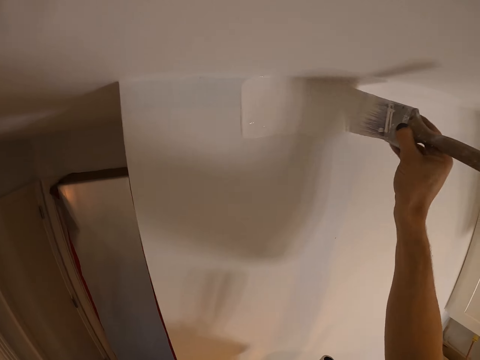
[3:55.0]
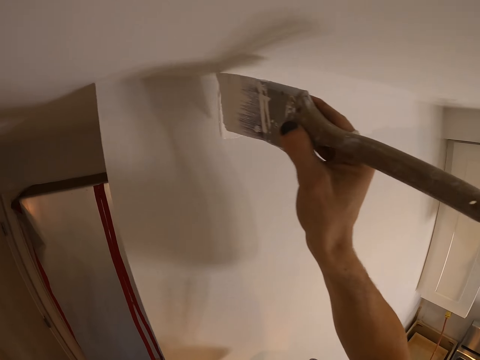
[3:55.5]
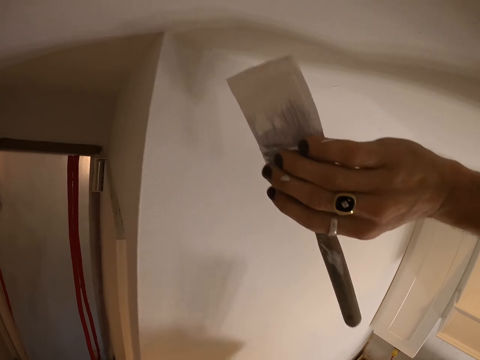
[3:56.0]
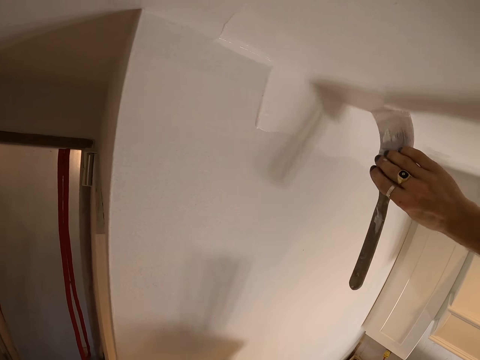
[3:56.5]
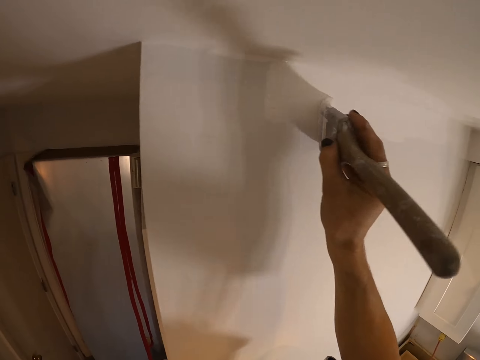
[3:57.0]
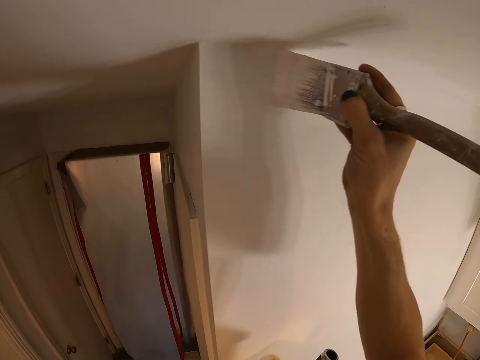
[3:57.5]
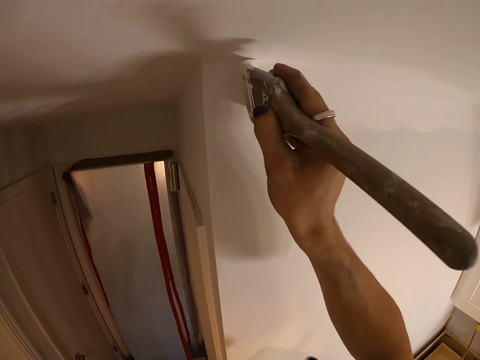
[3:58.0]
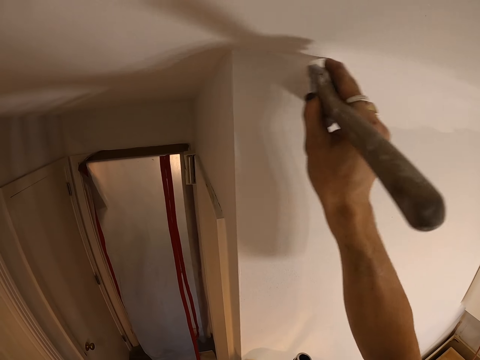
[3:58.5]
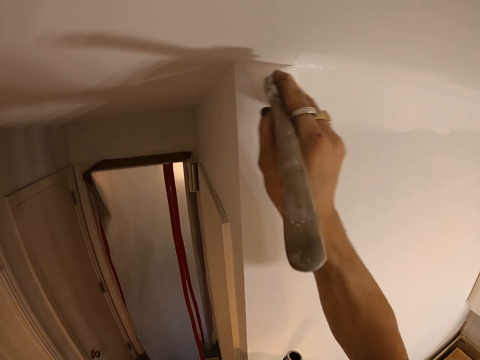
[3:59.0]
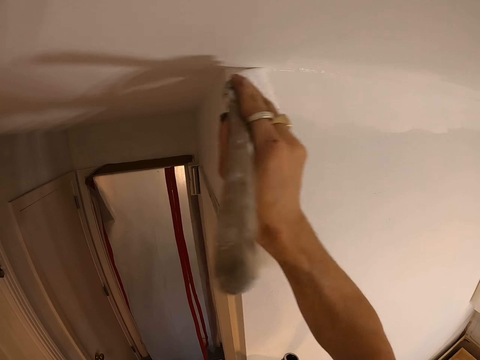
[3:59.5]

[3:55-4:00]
The camera wearer paints the wall.

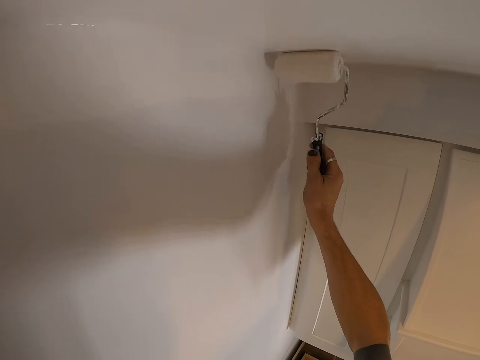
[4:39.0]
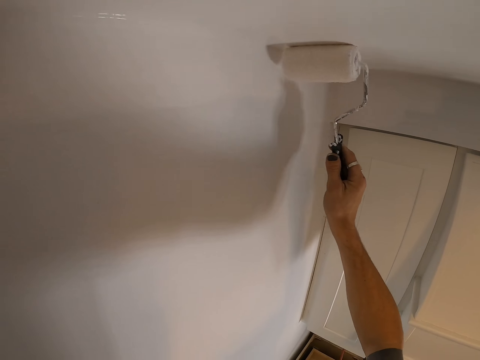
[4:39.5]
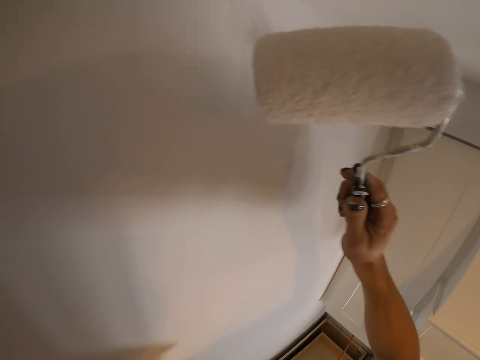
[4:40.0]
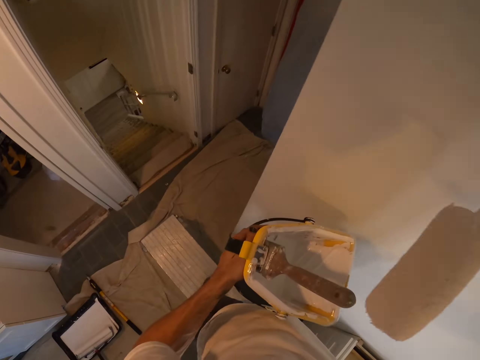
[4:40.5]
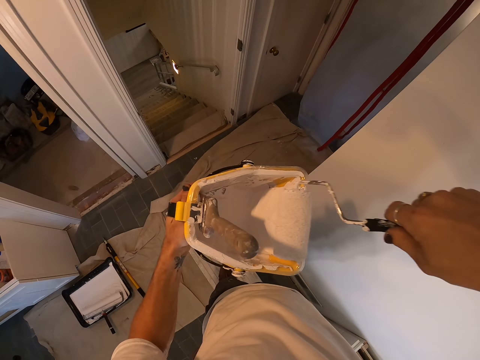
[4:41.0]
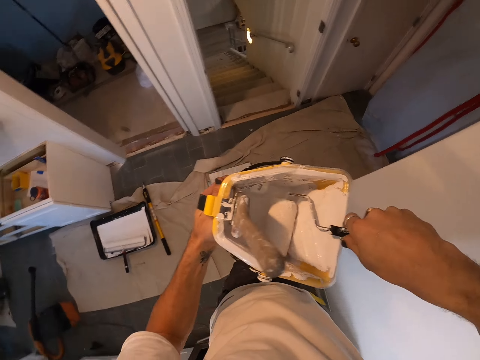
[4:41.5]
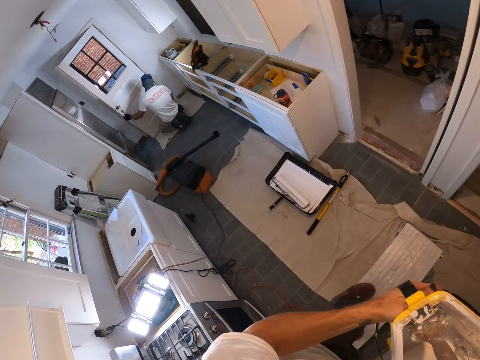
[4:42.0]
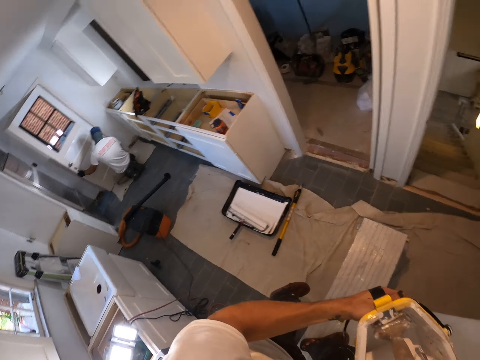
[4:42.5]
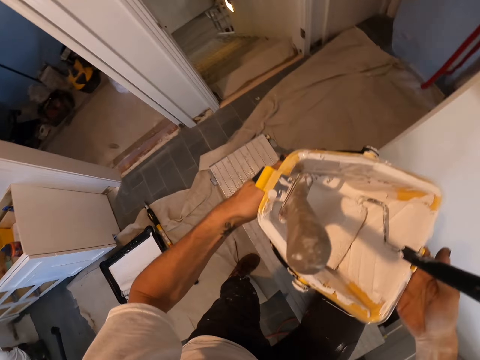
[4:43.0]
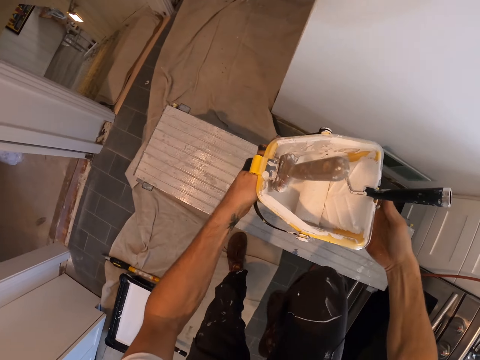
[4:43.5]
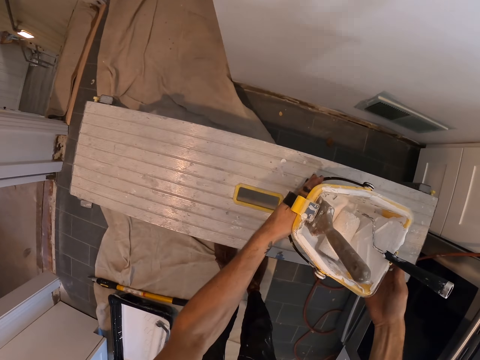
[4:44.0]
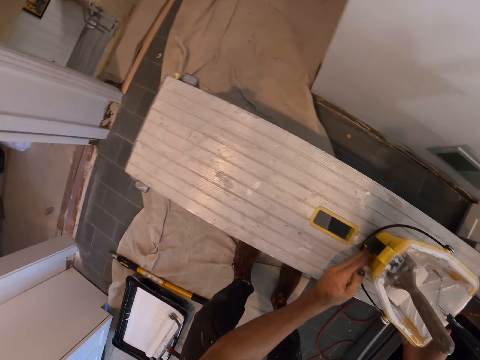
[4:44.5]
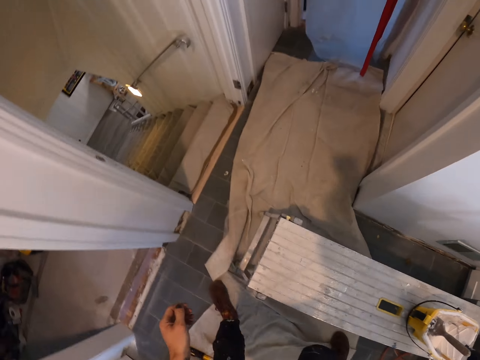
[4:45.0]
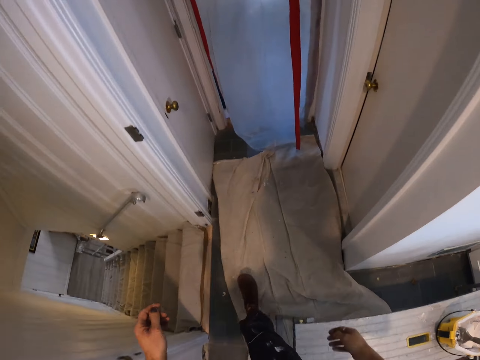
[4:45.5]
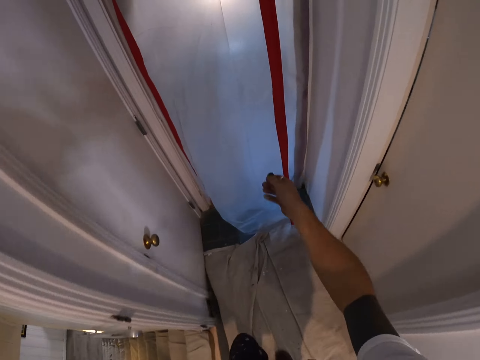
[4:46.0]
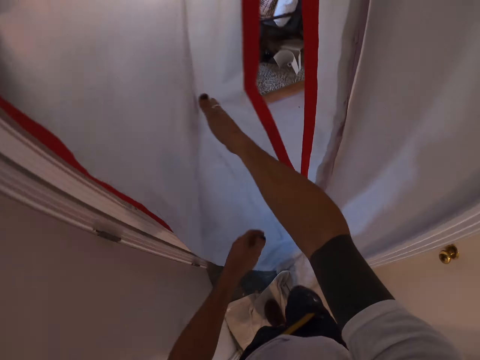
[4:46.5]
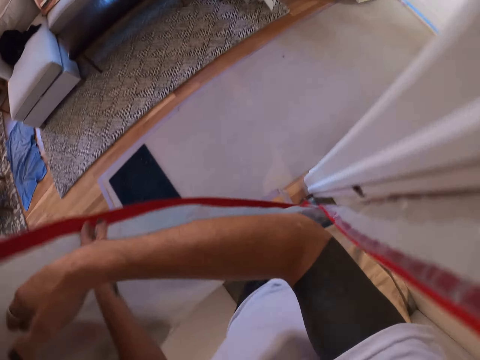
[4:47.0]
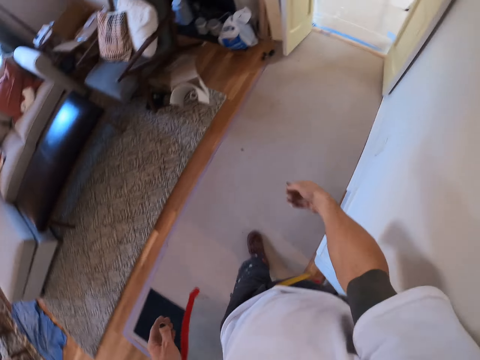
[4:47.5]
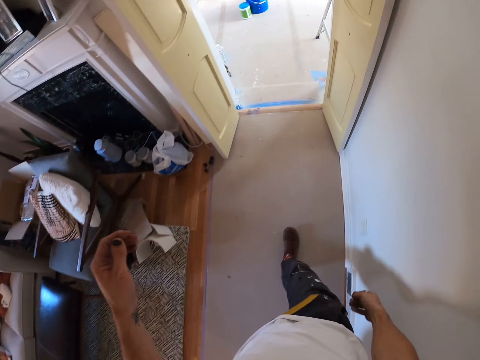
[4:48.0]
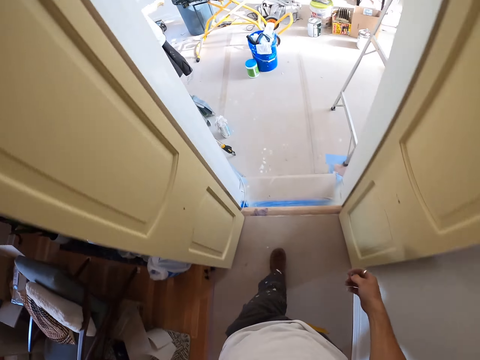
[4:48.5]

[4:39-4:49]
The camera wearer puts the paint roller in the paint bucket or roller tray. They step down from the bench. They place the roller tray on the bench. They walk around the house. They open the curtain.

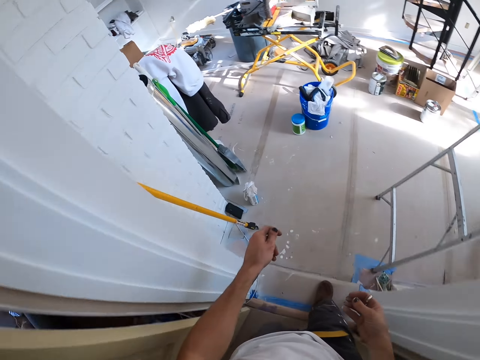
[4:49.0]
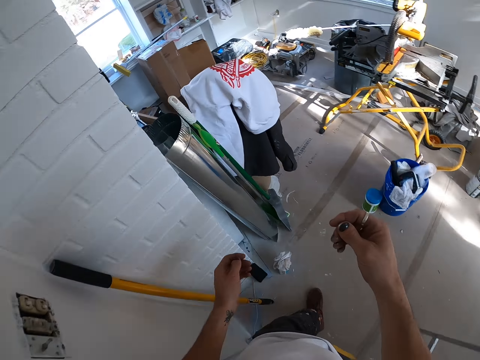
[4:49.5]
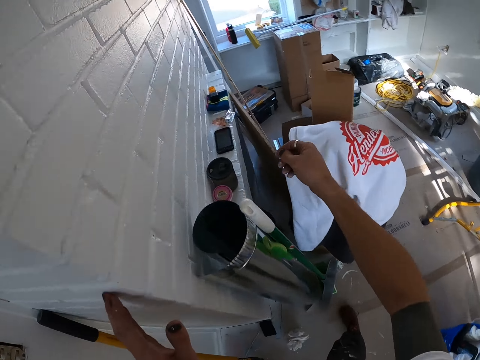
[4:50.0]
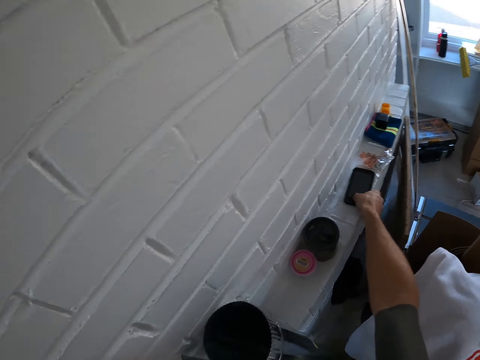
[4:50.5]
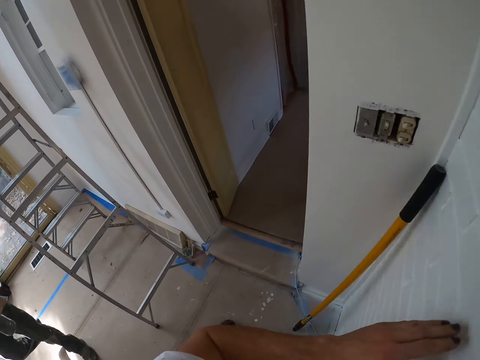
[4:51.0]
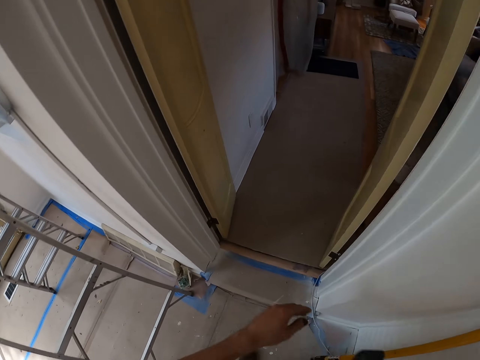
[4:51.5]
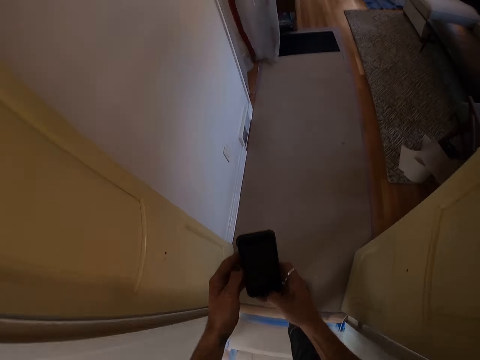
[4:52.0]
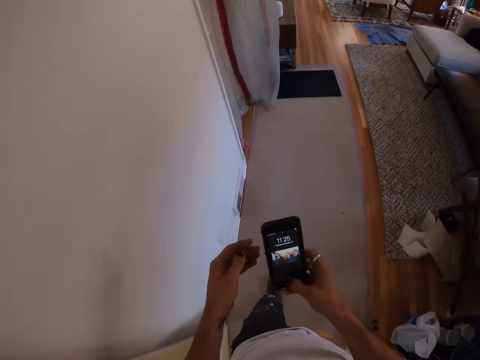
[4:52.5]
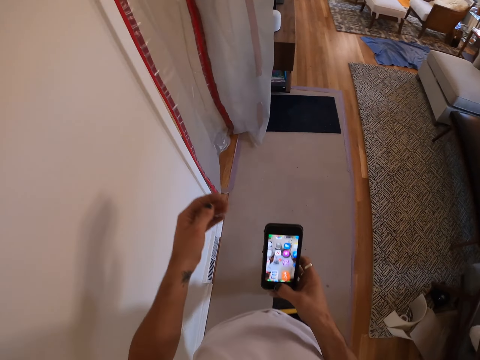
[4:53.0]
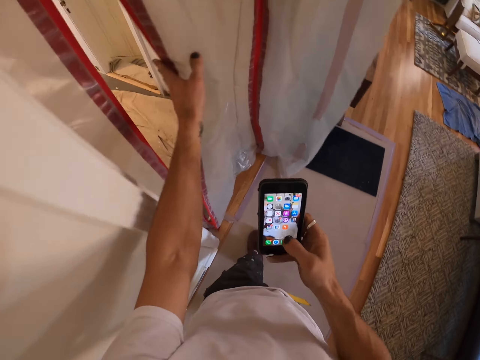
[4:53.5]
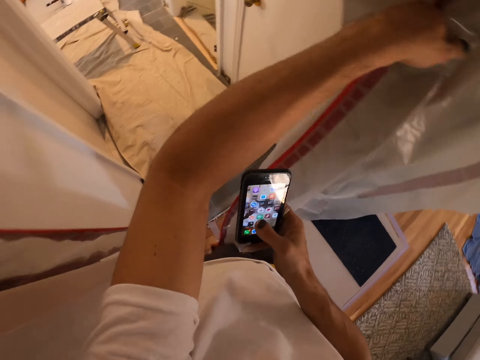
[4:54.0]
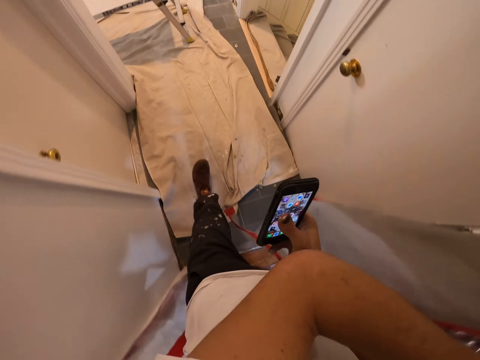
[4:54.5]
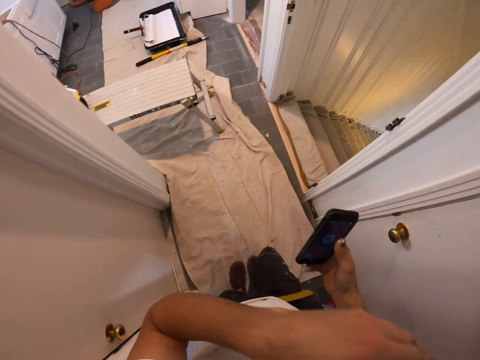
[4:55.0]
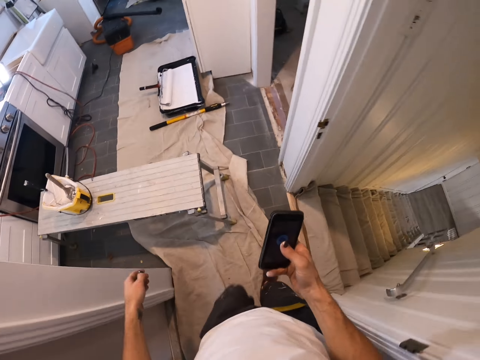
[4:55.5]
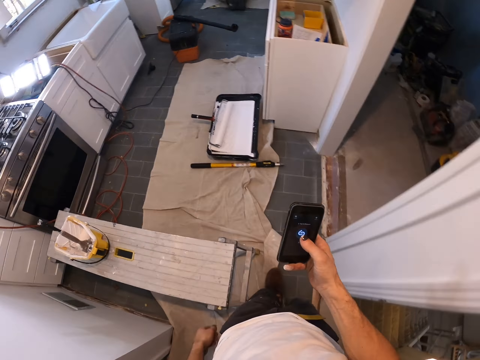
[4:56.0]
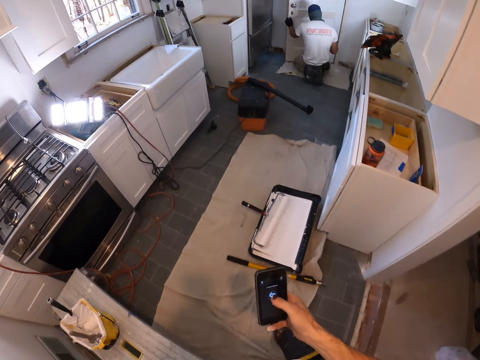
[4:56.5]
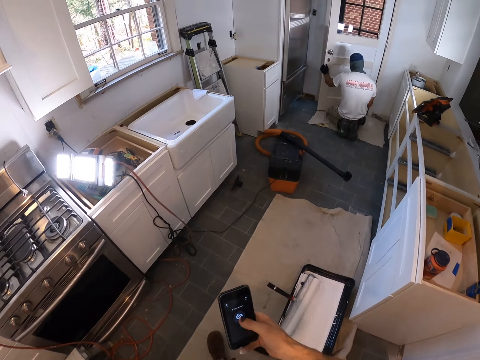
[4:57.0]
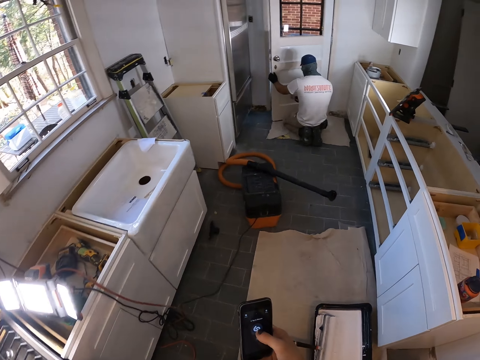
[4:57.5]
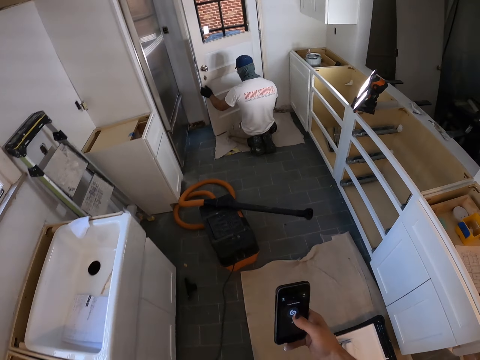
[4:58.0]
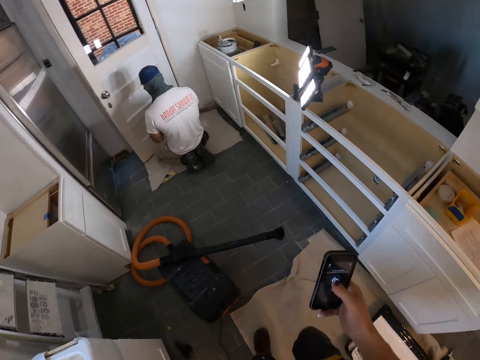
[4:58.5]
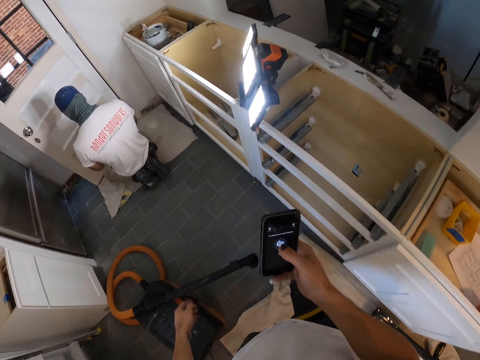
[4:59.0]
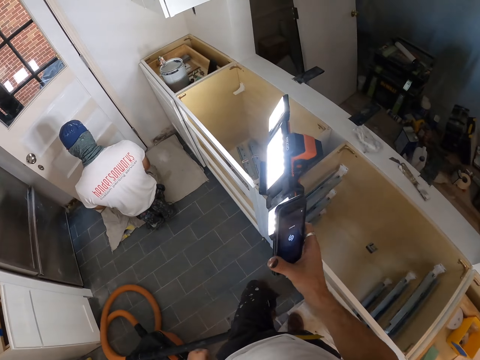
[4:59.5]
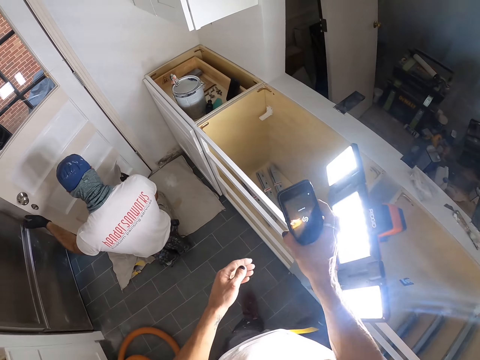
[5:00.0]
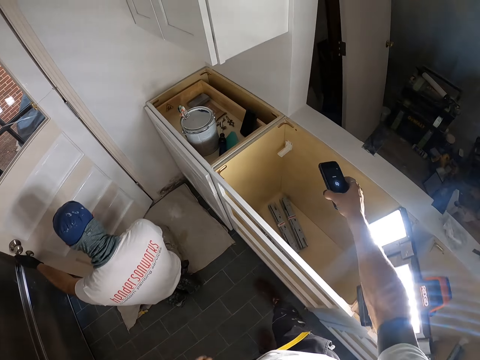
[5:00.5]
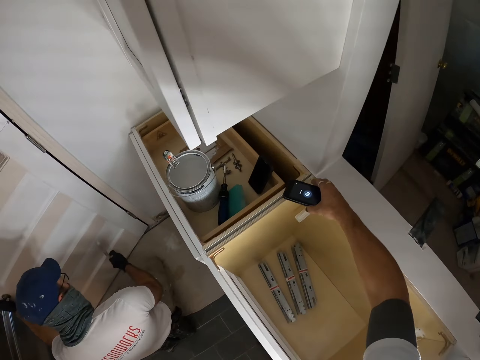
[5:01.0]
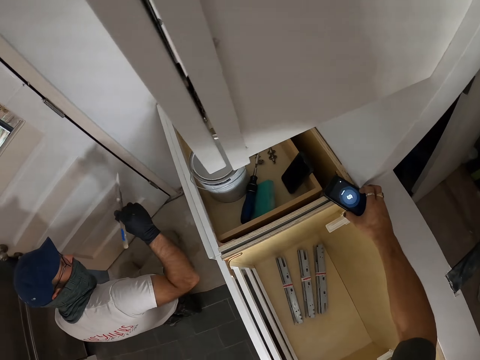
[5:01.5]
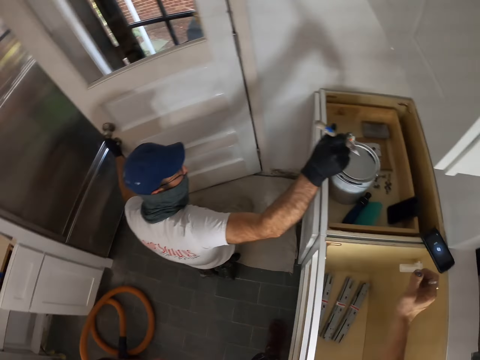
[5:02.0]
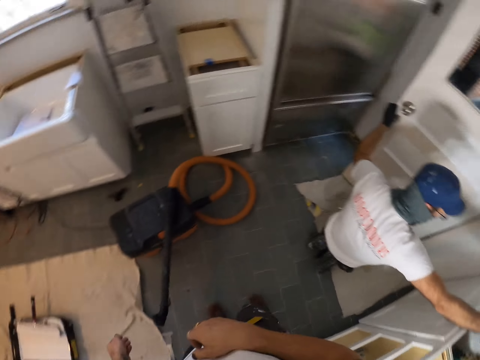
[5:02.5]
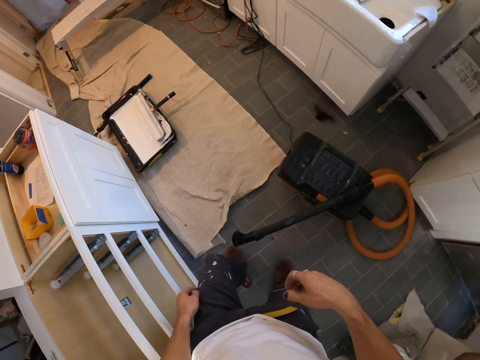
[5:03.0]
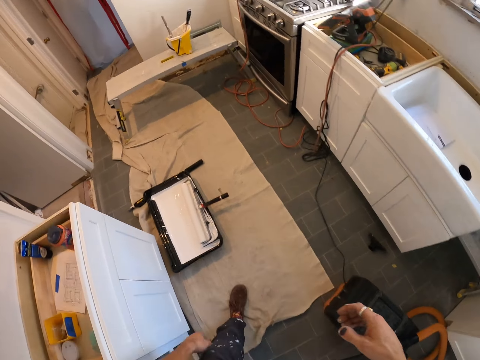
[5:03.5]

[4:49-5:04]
The camera wearer takes a mobile phone. They use the mobile phone. They walk in the room, open the curtain, and continue to walk in the room. They place the mobile phone on the cabinet.
